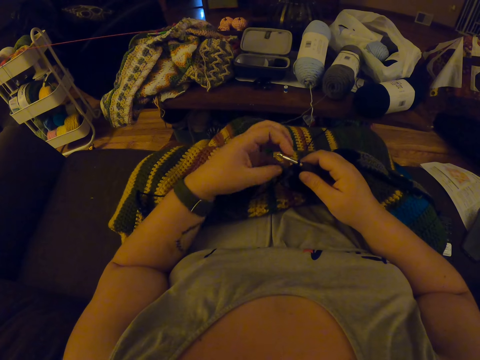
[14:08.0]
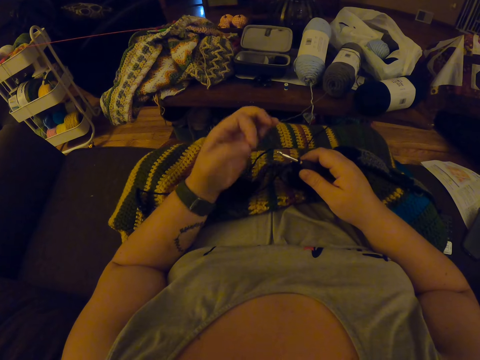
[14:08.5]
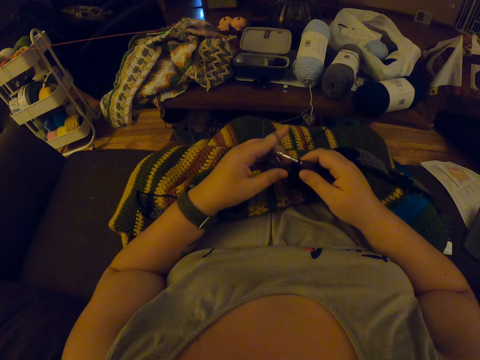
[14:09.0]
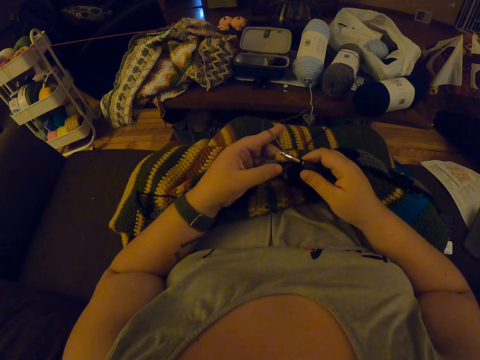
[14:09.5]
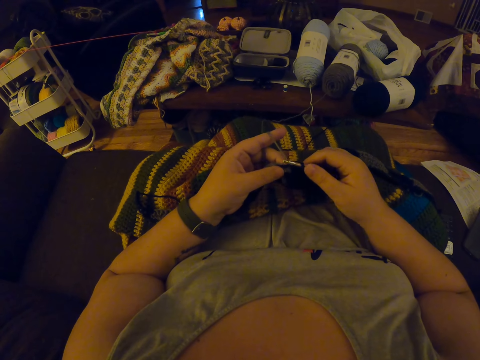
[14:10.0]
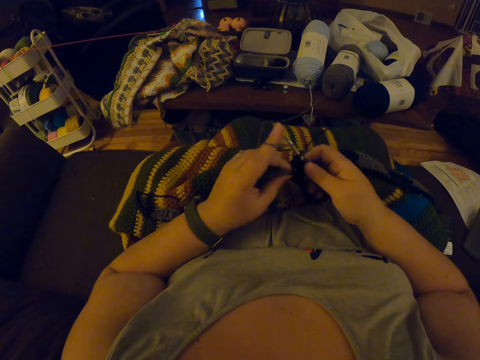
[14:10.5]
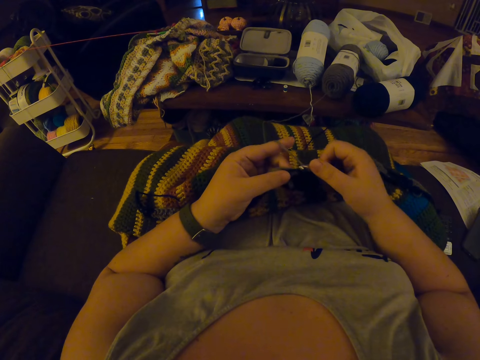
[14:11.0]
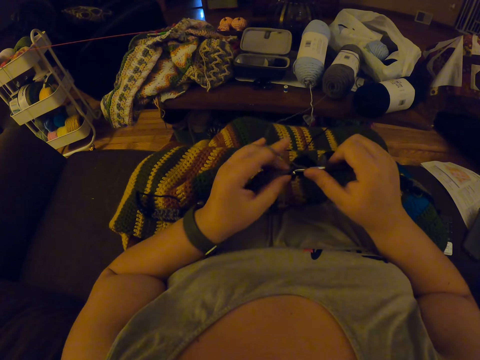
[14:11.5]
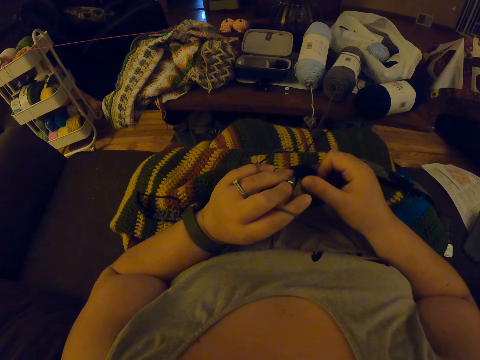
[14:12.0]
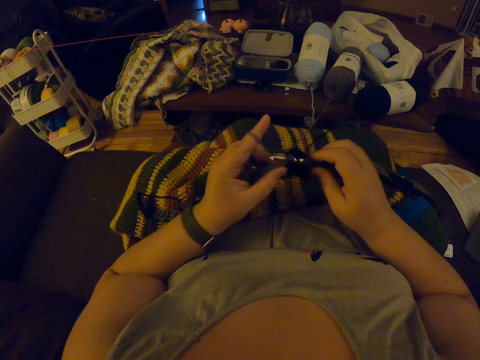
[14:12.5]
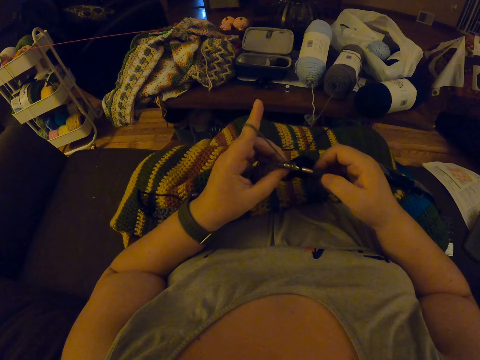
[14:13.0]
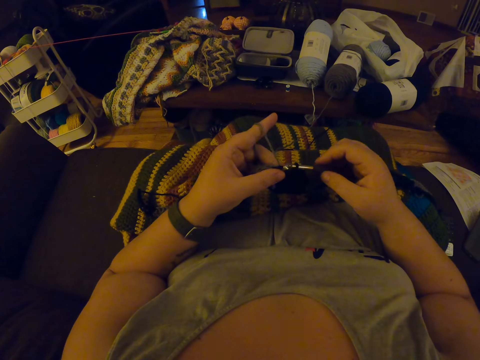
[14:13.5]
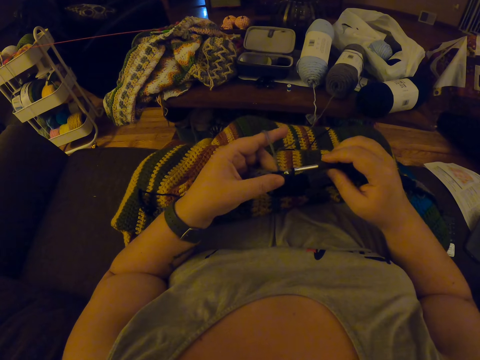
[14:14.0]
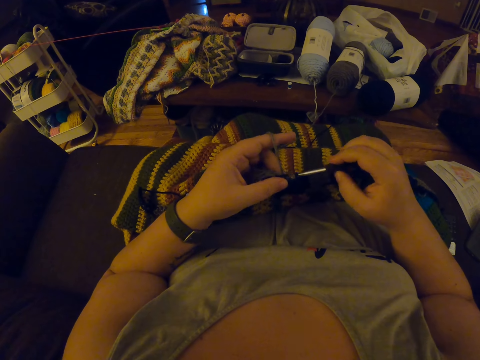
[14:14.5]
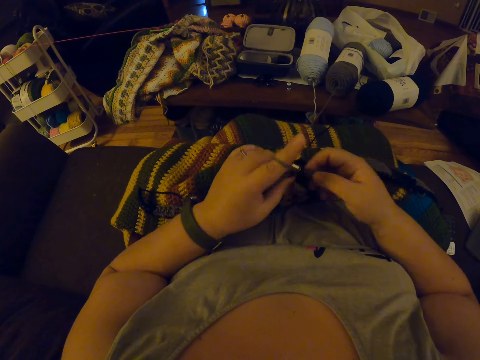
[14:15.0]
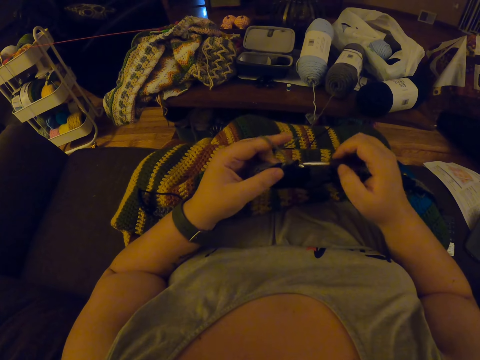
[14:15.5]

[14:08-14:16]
The camera wearer crochets with yarn.

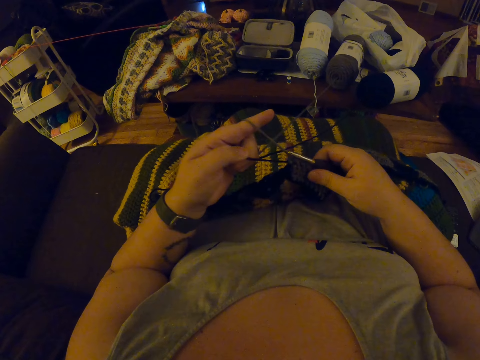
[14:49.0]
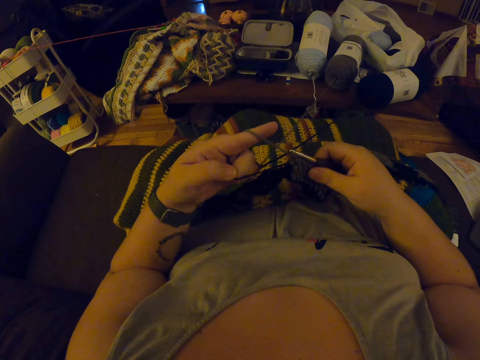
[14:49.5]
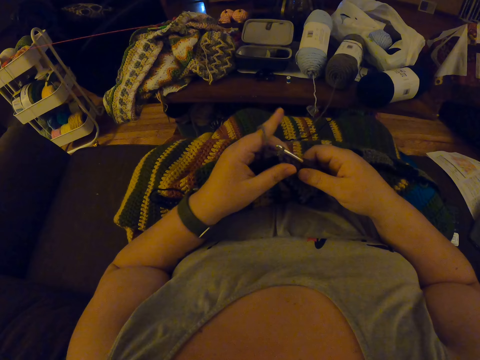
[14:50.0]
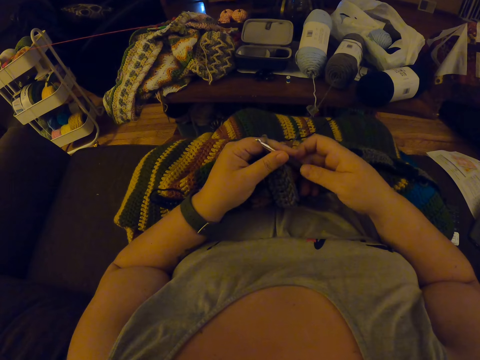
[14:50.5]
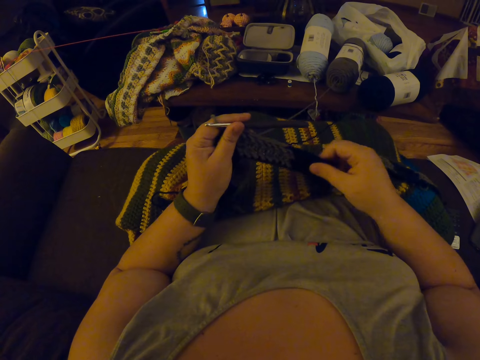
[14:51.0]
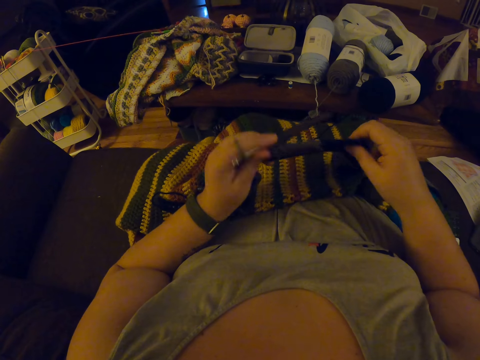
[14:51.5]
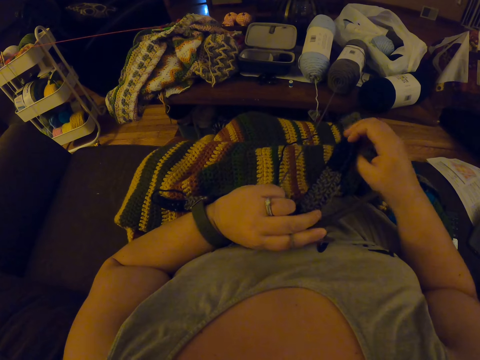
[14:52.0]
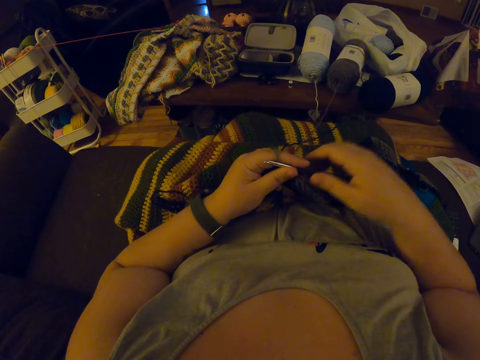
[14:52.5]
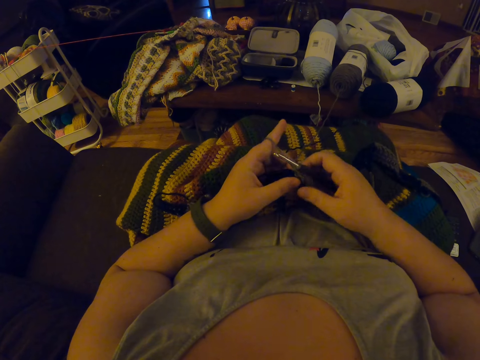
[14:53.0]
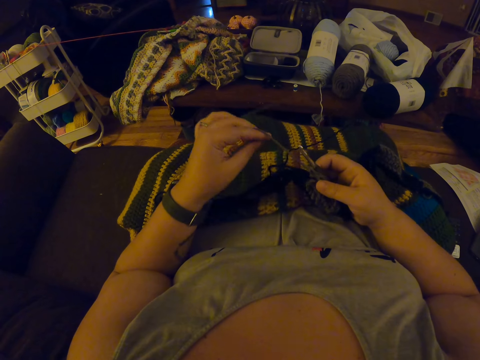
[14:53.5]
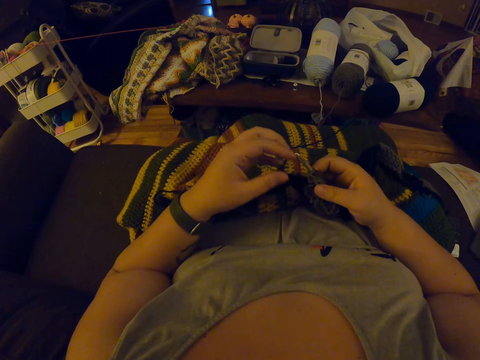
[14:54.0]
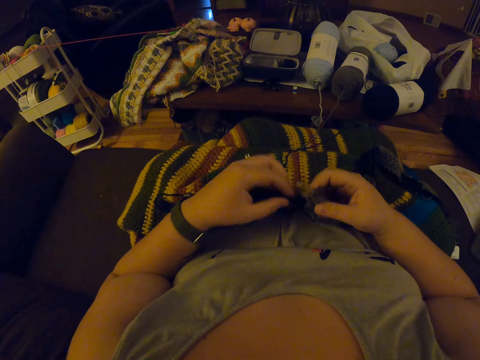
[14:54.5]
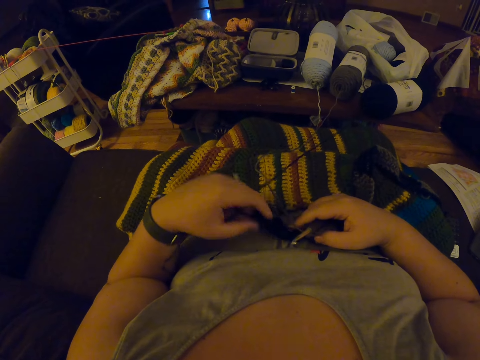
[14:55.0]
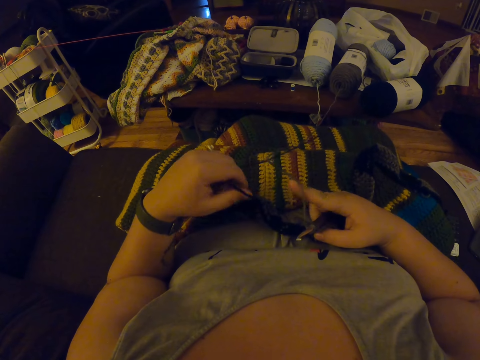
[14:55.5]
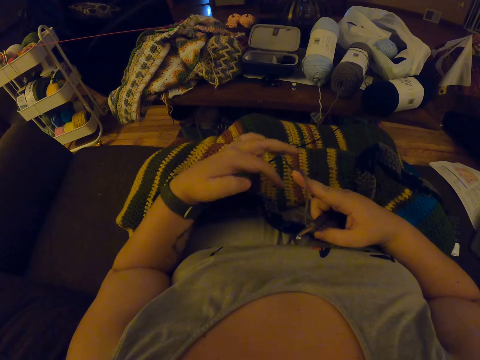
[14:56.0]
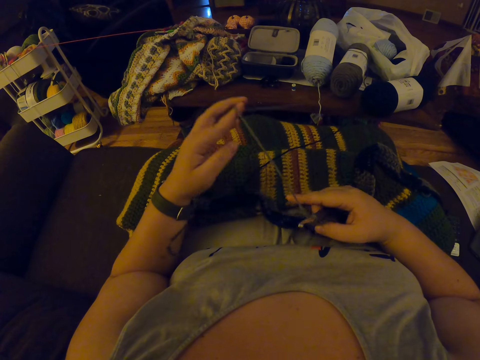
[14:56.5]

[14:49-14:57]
The camera wearer stretches the sewn fabric with the right hand. They turn the fabric.

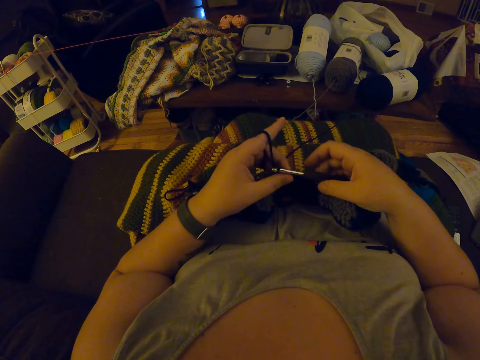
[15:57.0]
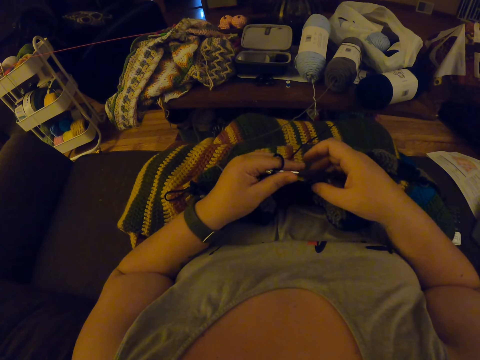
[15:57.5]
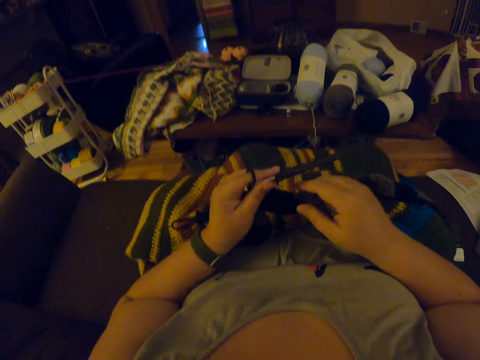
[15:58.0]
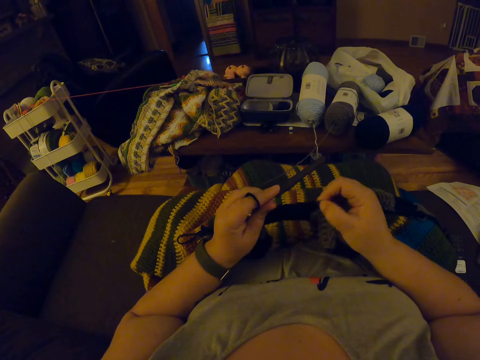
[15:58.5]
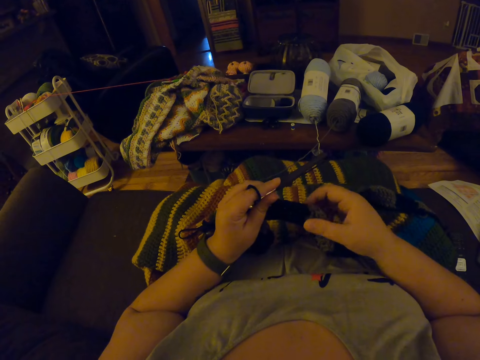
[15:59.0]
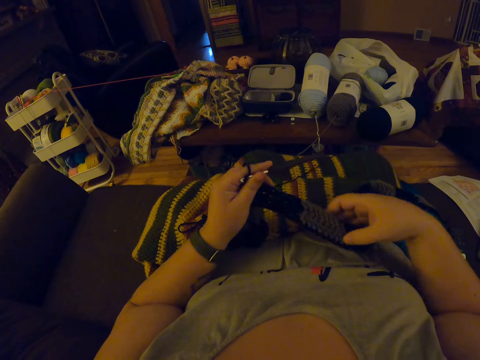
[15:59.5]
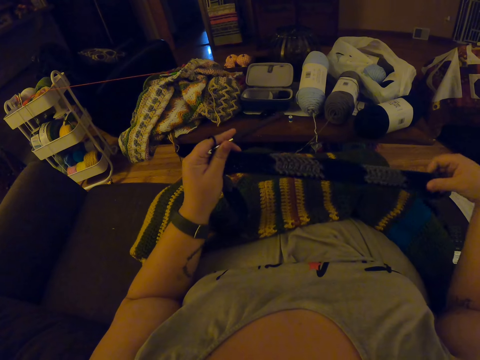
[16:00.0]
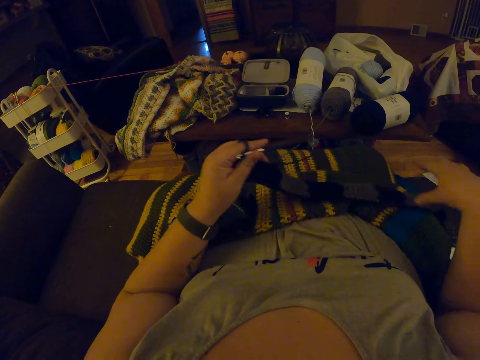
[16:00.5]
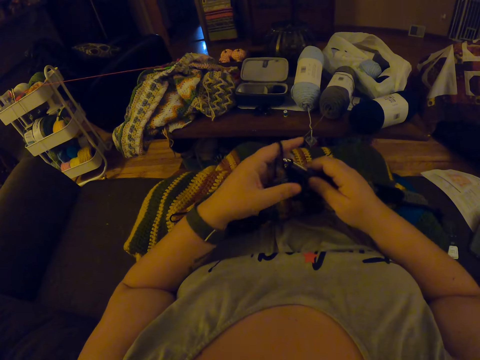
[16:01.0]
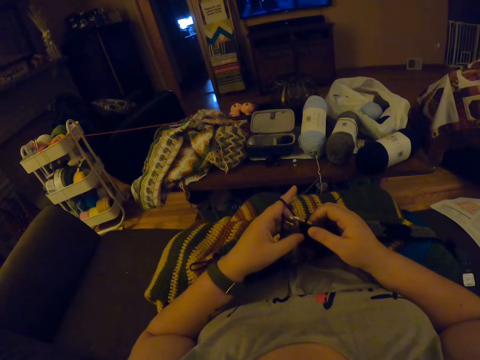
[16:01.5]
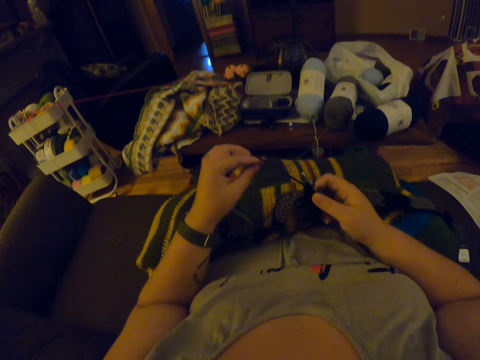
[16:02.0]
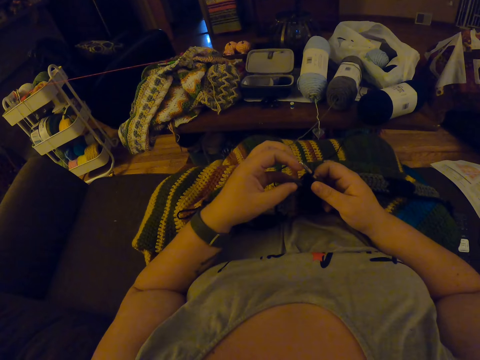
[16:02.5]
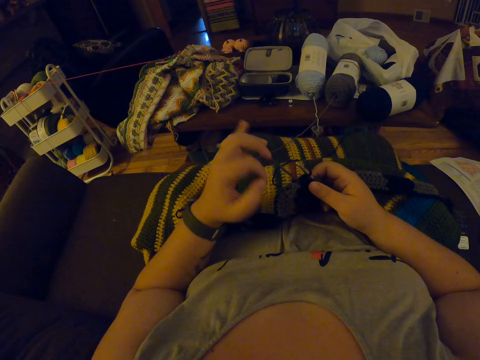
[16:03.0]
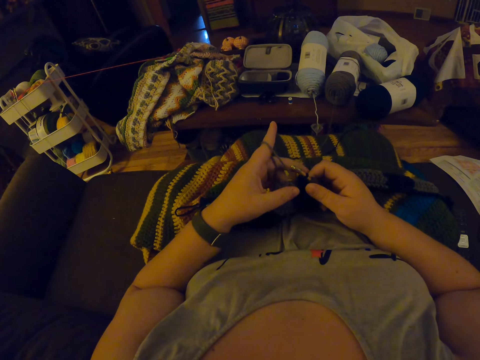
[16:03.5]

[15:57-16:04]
The camera wearer stretches the fabric.

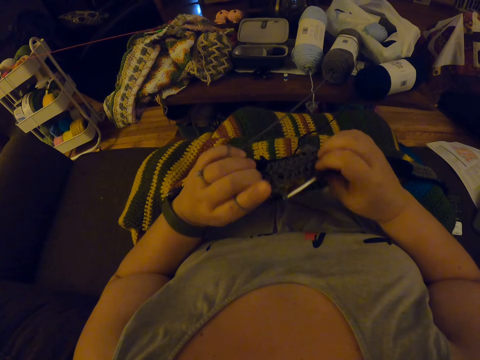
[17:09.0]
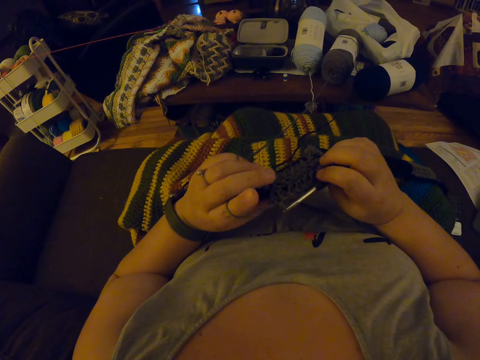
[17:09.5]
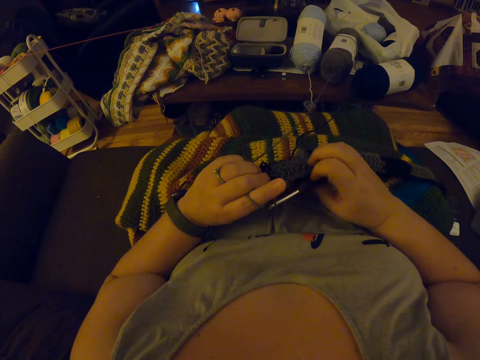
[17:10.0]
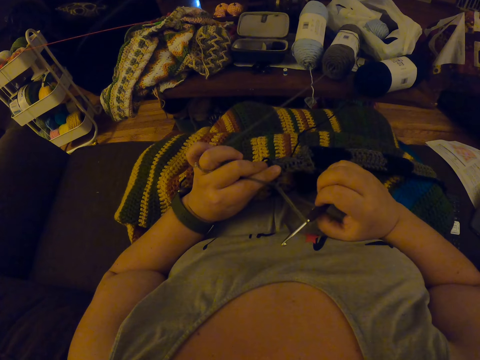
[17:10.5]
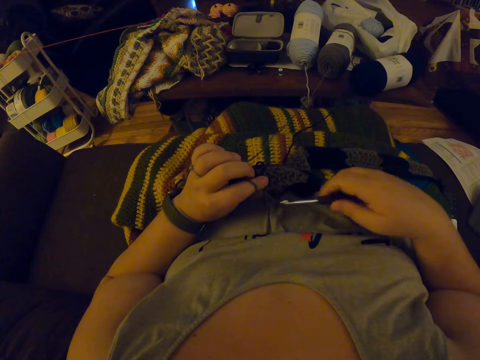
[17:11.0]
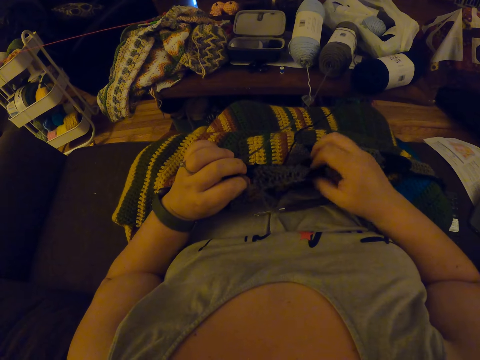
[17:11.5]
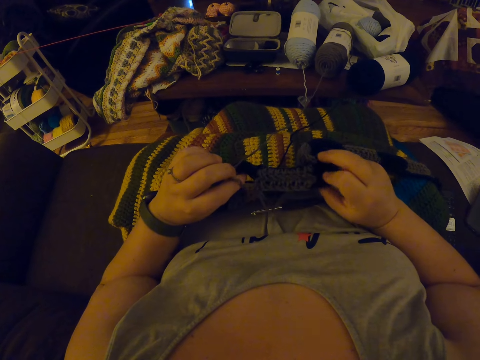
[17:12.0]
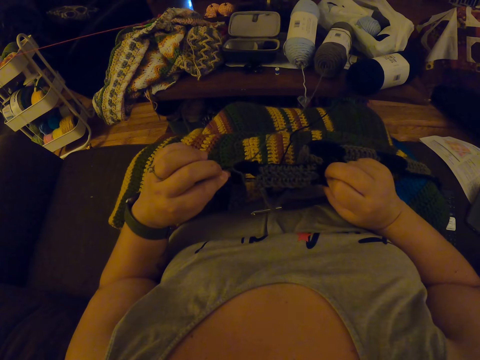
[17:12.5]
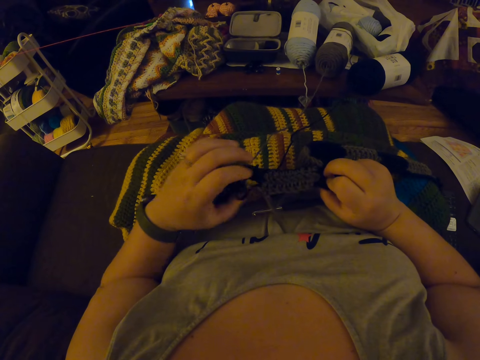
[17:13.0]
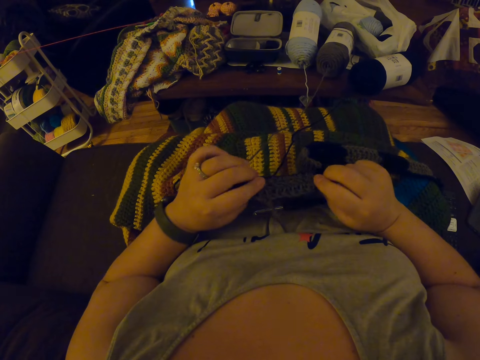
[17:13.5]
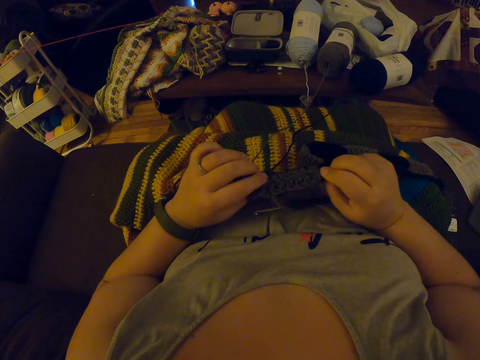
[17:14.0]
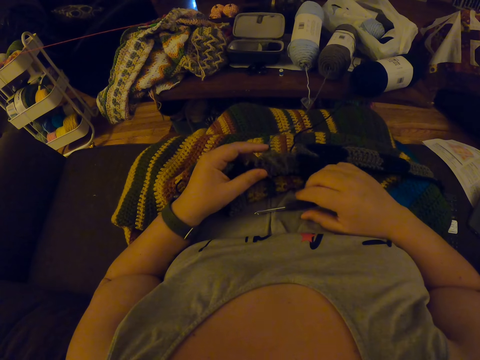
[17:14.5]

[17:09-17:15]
The camera wearer drops the crochet hook on the tummy. They pull the sewn fabric with both hands. They turn the fabric and pull a string.
